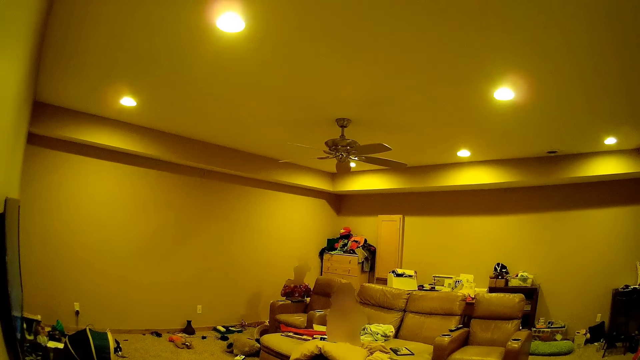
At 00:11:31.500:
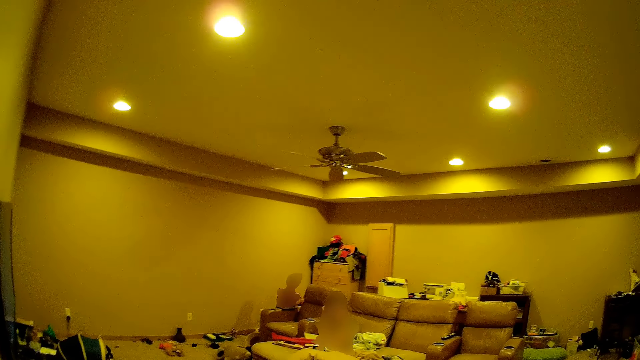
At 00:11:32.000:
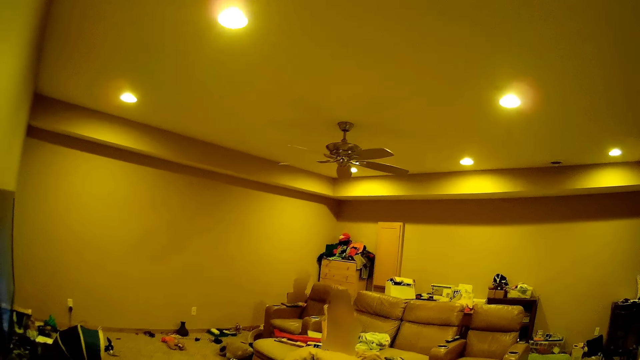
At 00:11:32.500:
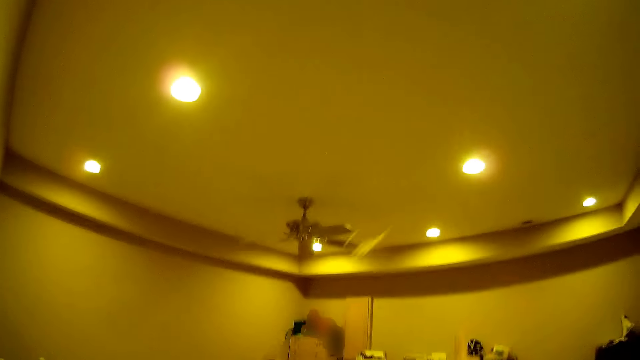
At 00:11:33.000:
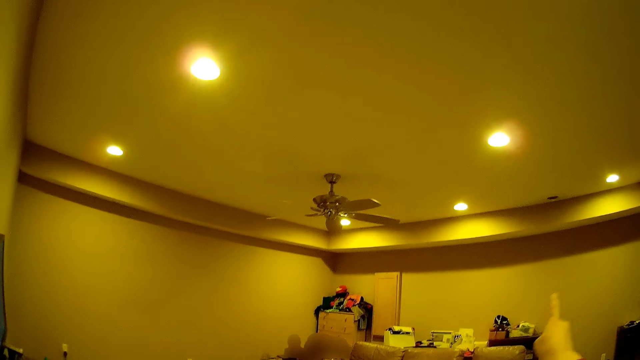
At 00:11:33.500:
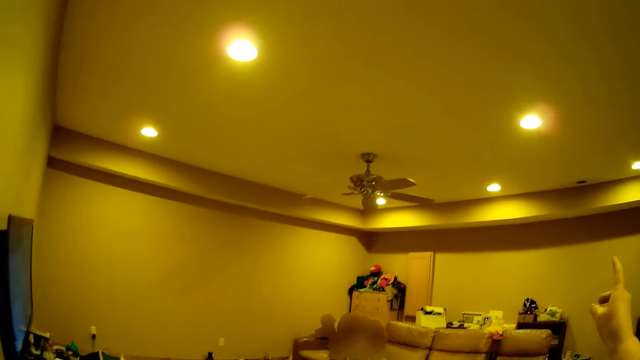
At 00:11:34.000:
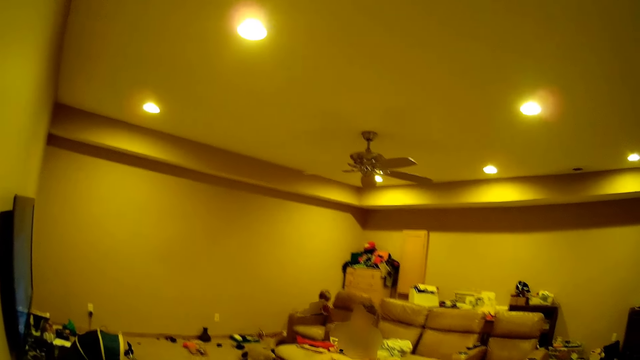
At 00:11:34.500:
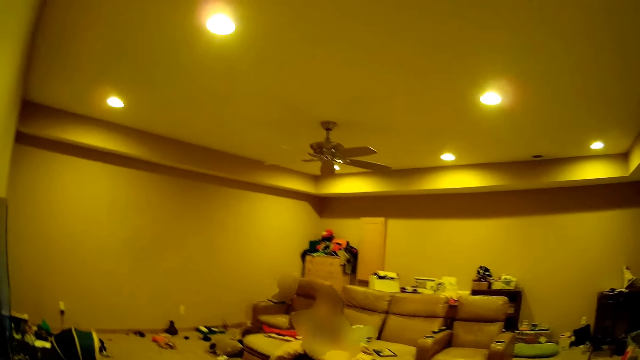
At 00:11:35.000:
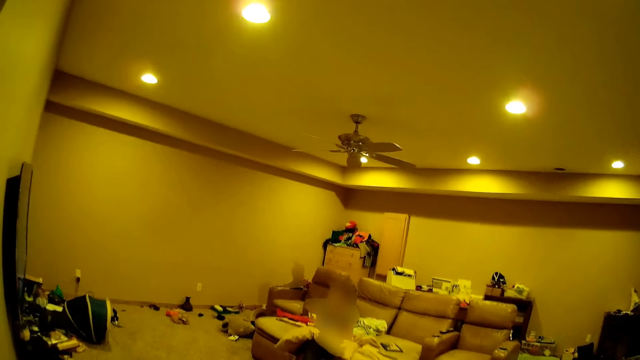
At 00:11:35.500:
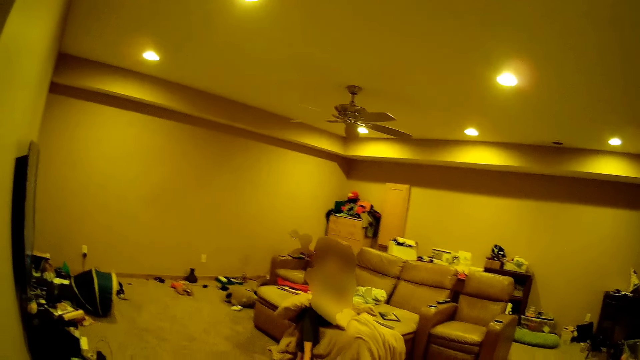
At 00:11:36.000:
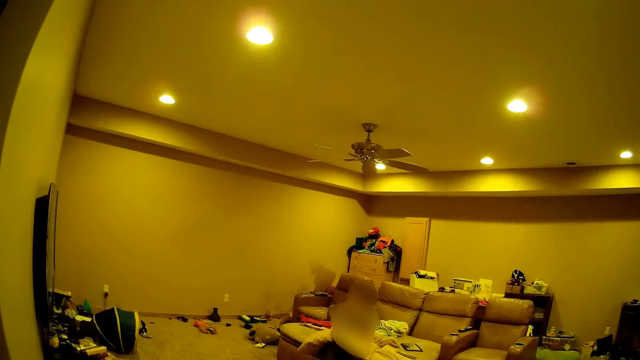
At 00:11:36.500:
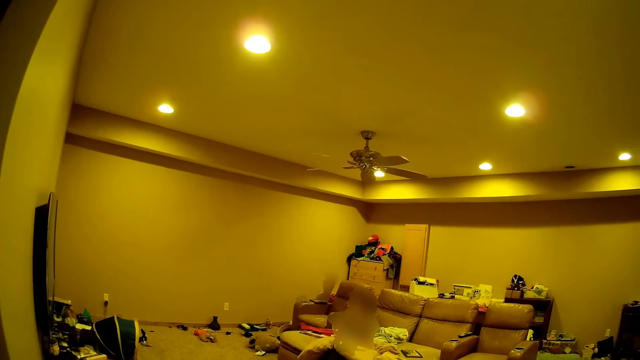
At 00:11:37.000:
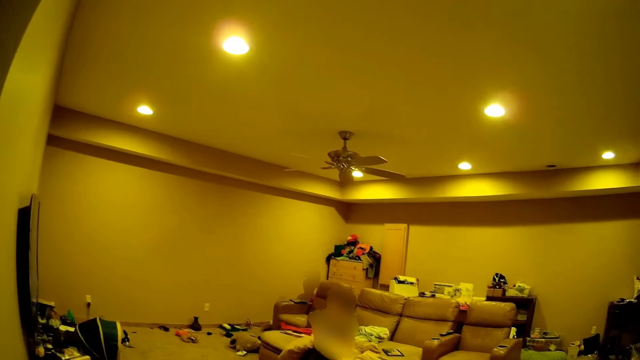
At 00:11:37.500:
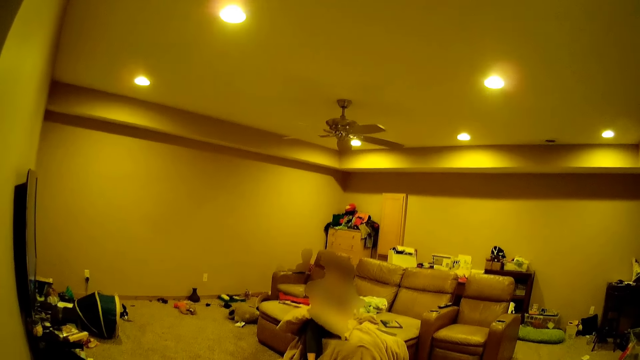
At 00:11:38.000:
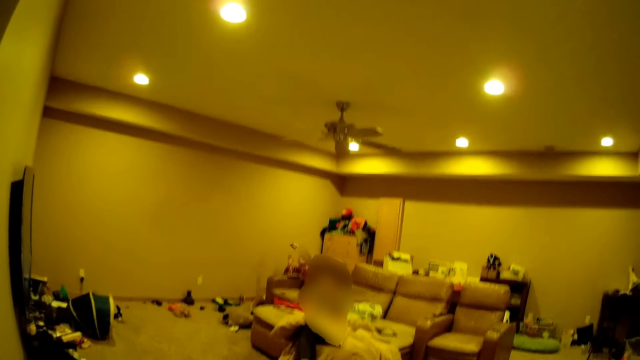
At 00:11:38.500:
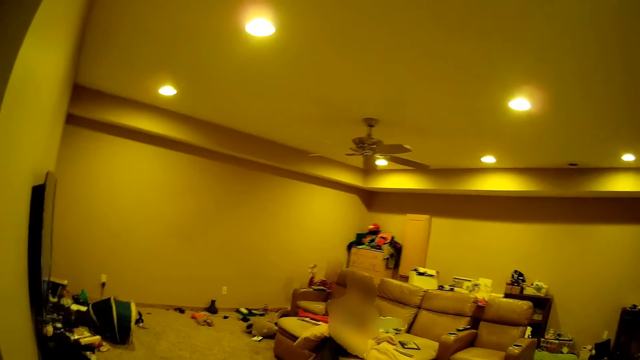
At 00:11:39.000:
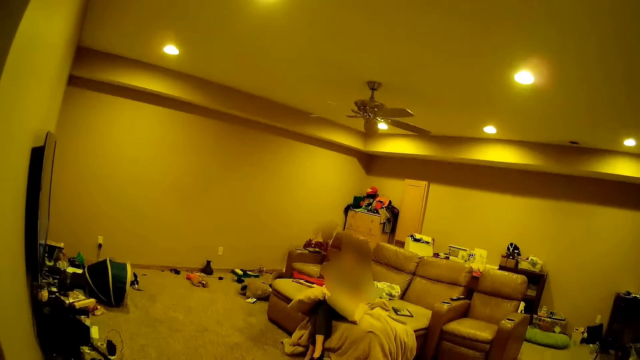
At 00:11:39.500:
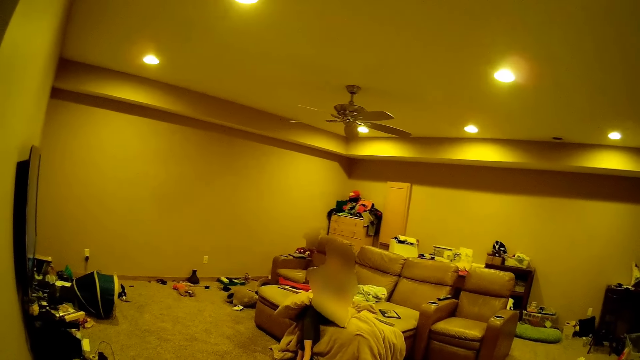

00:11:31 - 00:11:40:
The camera wearer throws a toy plane at a boy across the house. The boy tosses a toy with his hand.

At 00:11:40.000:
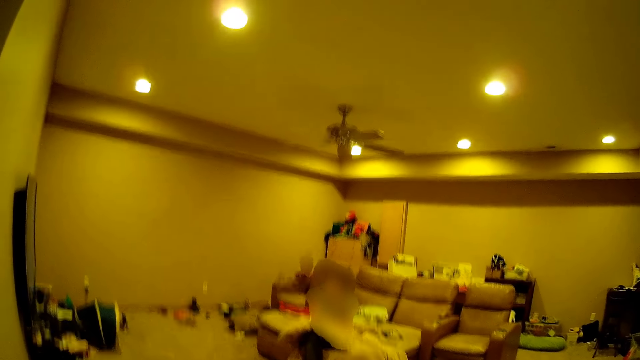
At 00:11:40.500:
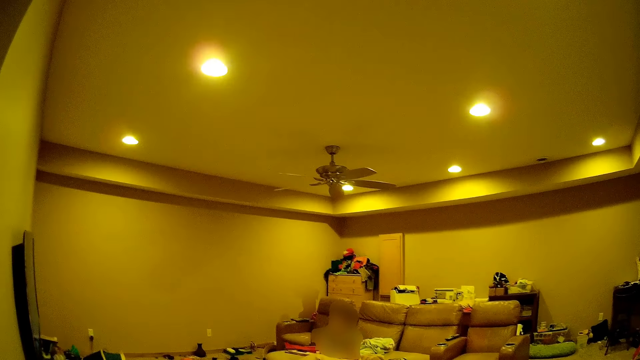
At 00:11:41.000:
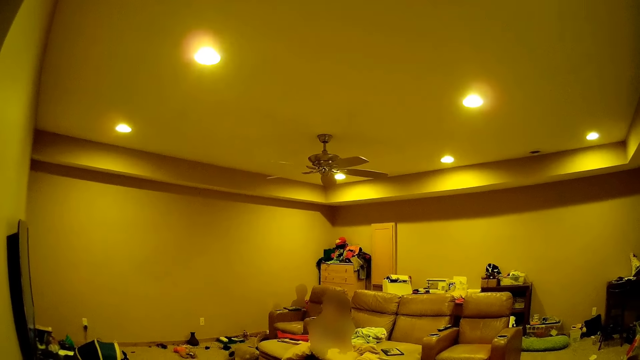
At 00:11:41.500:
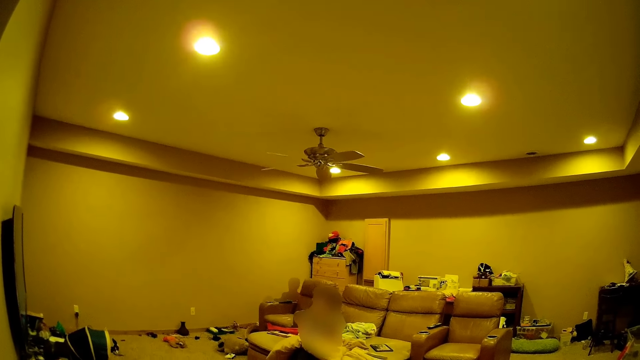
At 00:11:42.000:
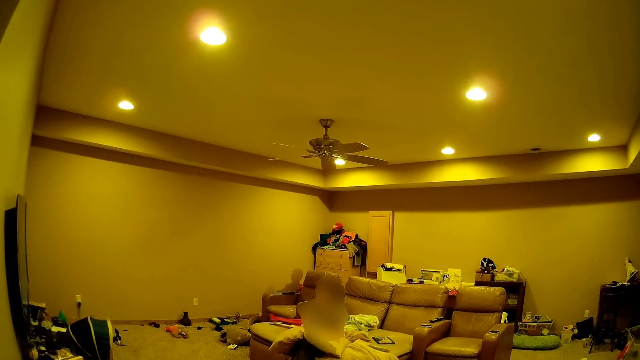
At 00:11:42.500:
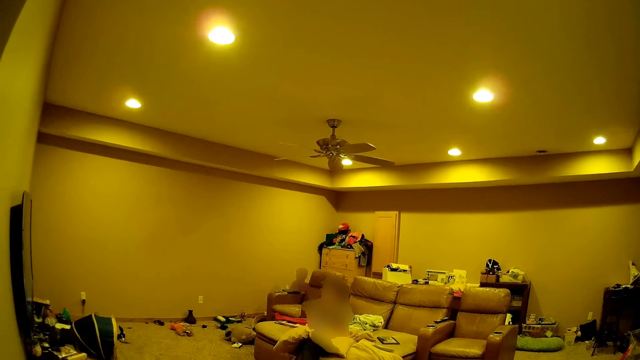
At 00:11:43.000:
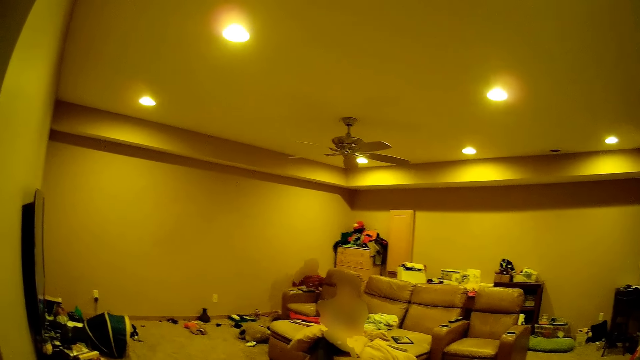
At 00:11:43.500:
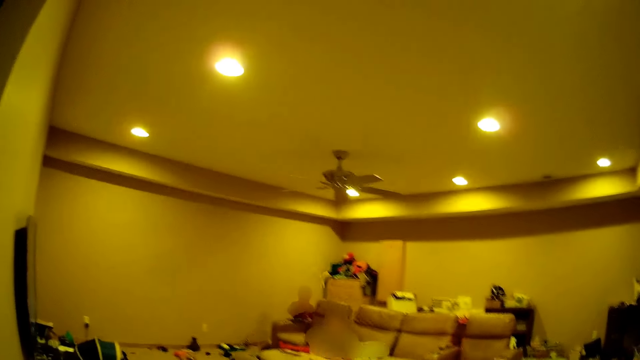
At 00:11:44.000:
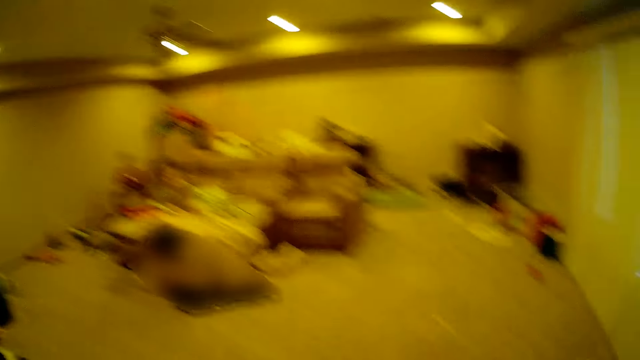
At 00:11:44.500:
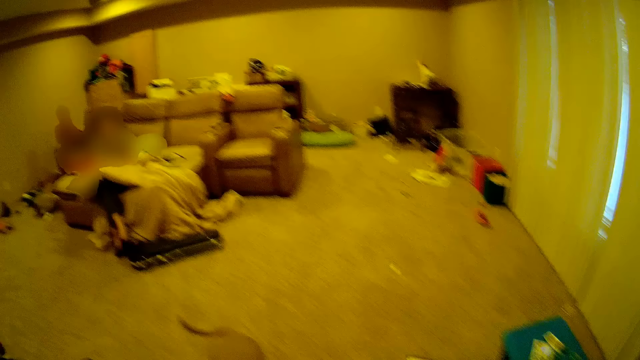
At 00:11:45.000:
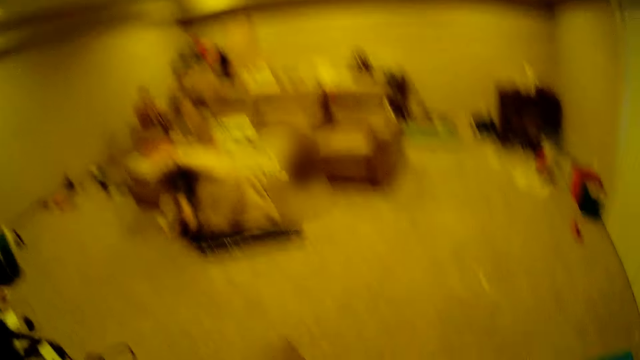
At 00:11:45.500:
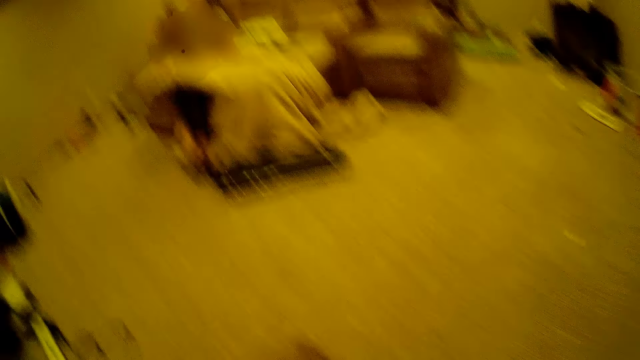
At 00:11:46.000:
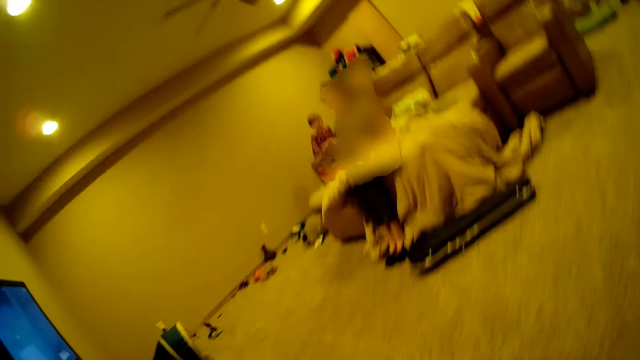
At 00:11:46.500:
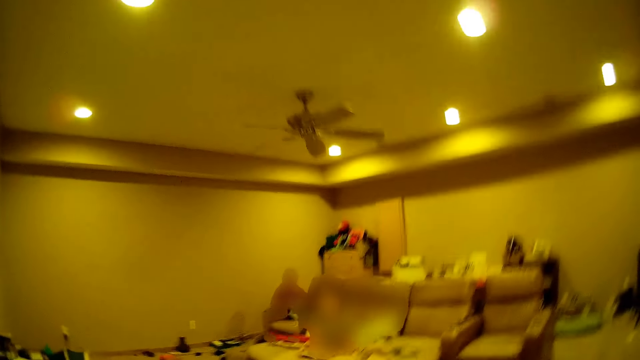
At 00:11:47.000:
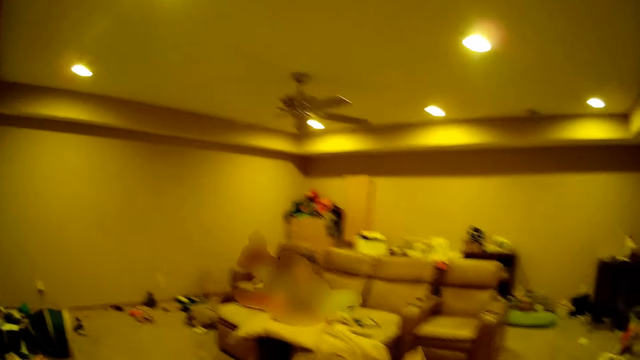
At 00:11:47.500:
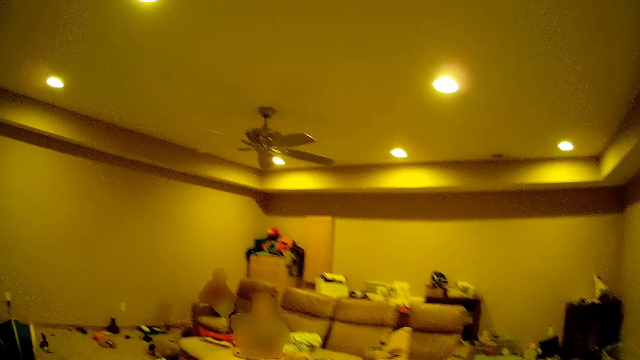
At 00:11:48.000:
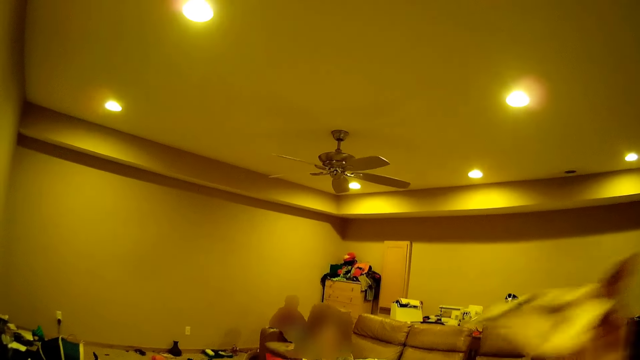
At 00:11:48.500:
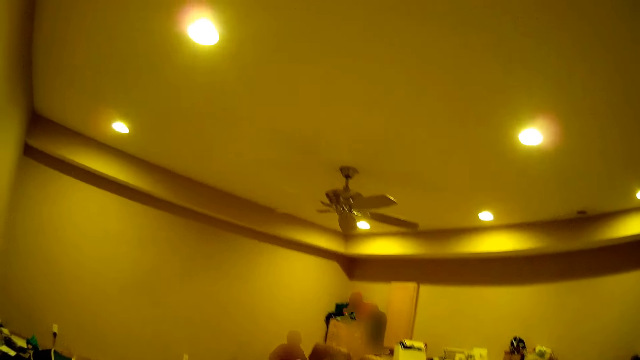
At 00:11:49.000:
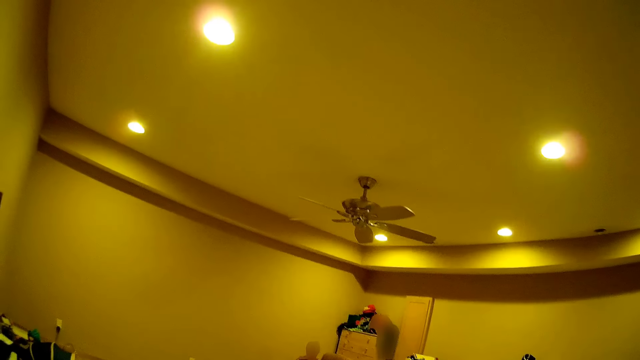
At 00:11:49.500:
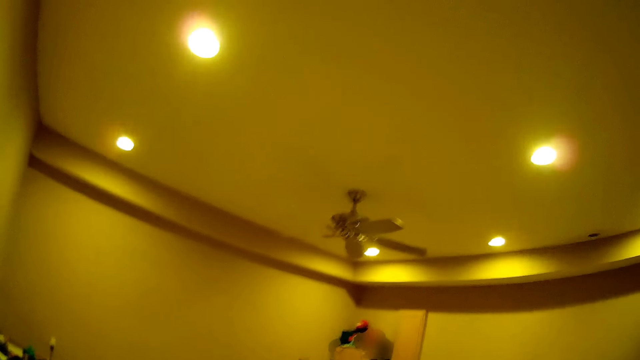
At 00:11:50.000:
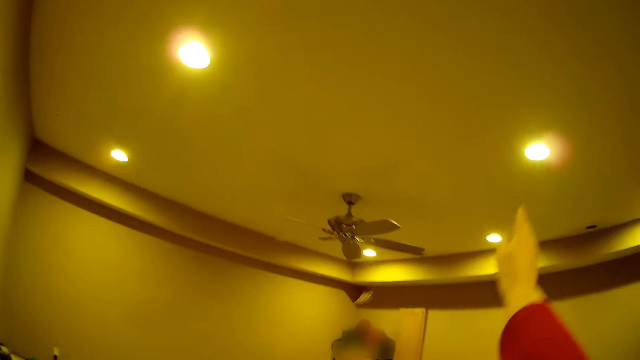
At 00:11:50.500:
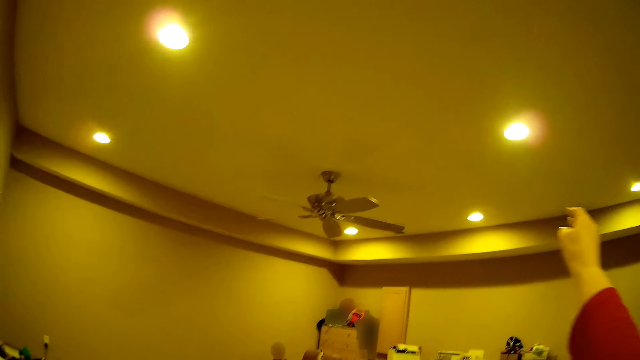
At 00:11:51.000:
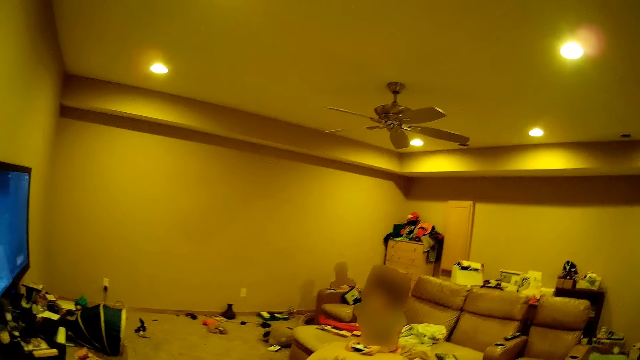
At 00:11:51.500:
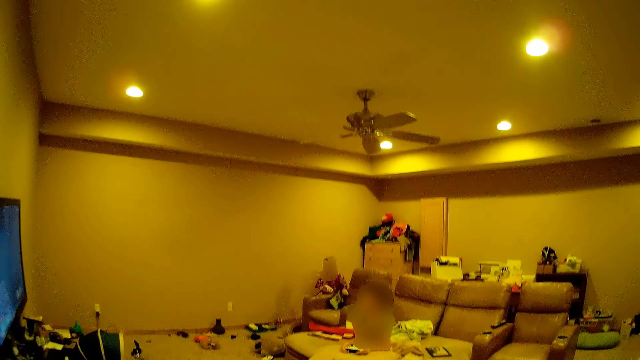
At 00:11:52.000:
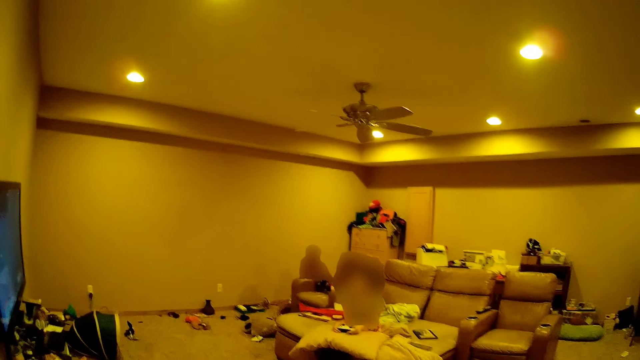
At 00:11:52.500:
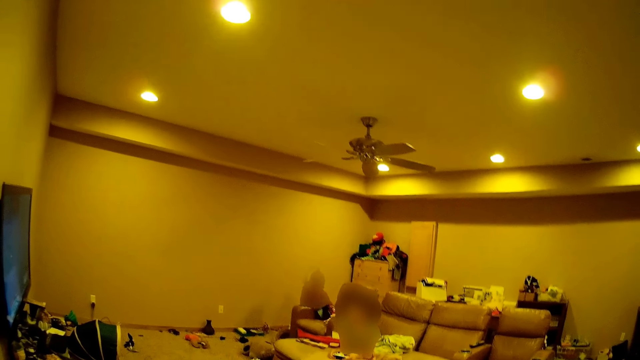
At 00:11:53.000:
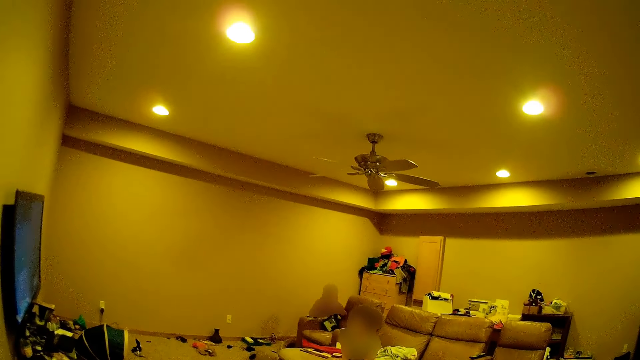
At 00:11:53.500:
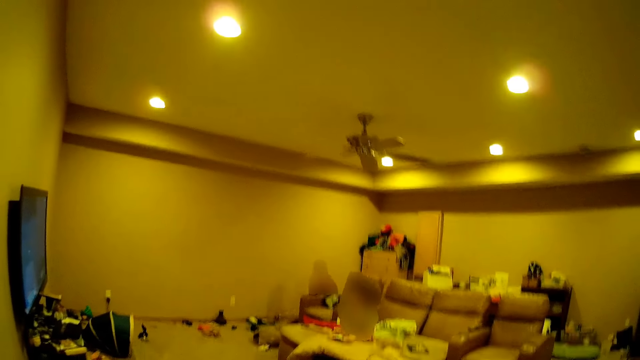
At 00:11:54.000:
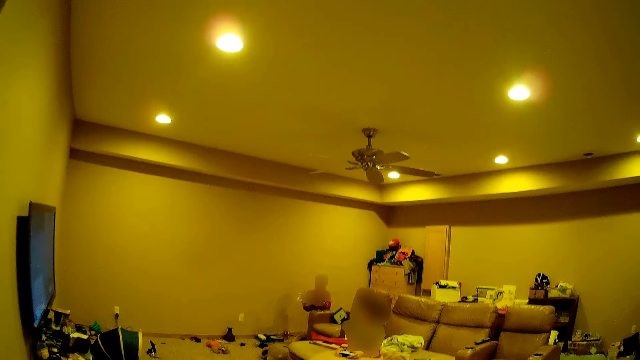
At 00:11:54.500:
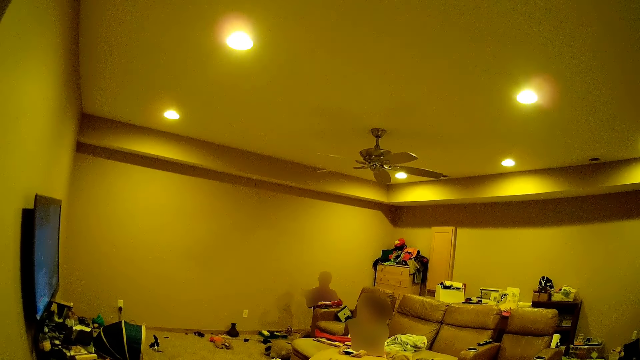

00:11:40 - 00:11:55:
A boy throws a toy plane at the camera wearer. The camera wearer looks around. They hold the toy plane. They throw the toy plane at the boy across the house. The boy picks up a toy on the couch.
